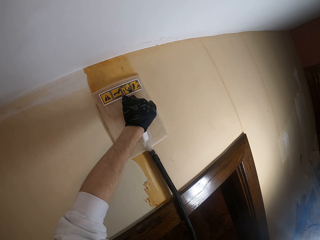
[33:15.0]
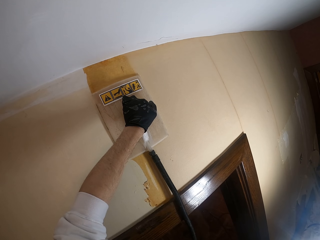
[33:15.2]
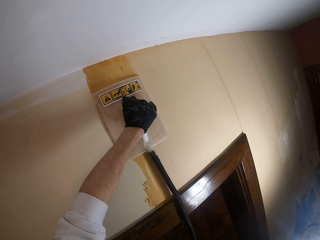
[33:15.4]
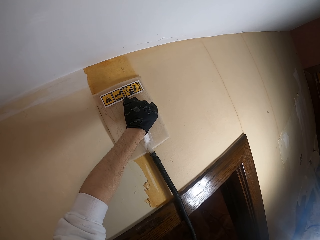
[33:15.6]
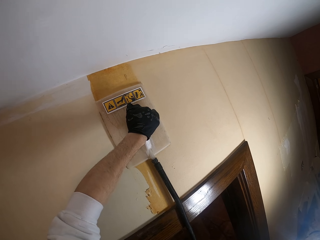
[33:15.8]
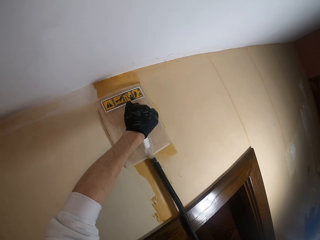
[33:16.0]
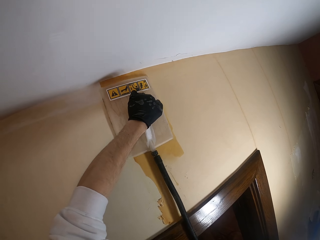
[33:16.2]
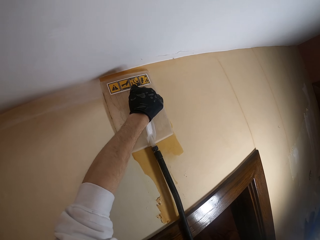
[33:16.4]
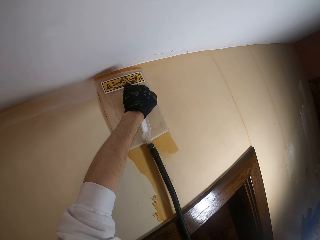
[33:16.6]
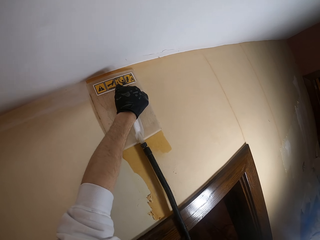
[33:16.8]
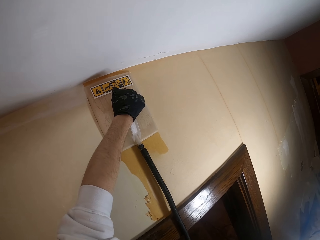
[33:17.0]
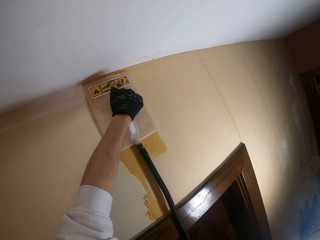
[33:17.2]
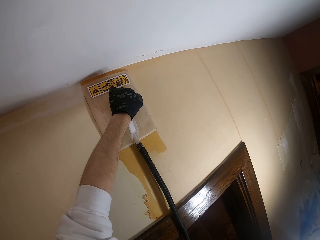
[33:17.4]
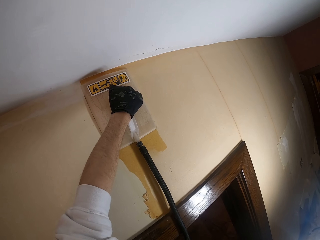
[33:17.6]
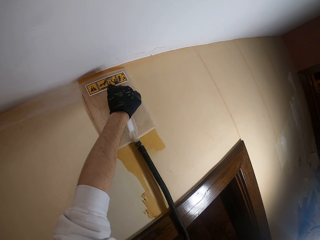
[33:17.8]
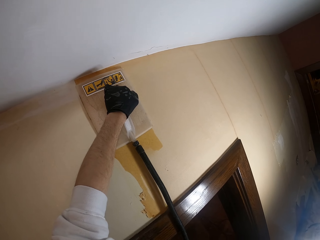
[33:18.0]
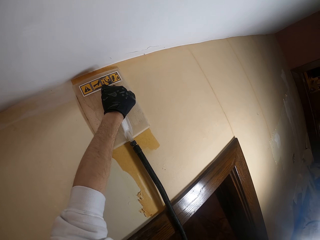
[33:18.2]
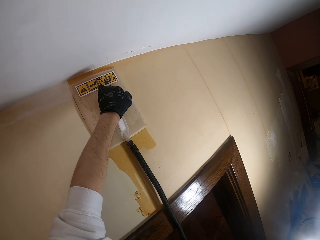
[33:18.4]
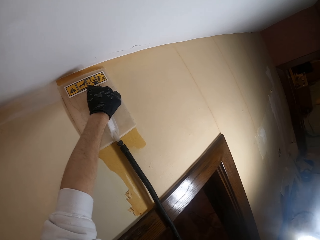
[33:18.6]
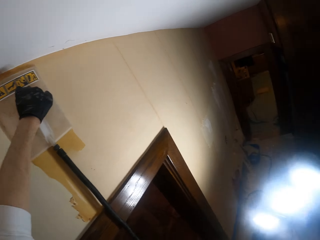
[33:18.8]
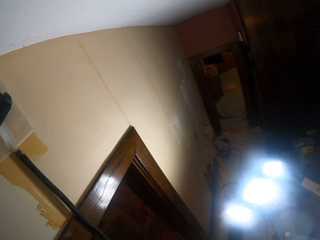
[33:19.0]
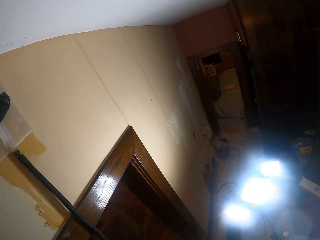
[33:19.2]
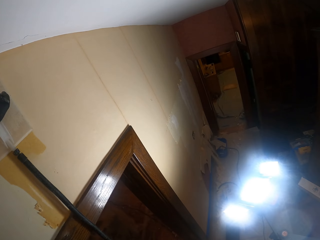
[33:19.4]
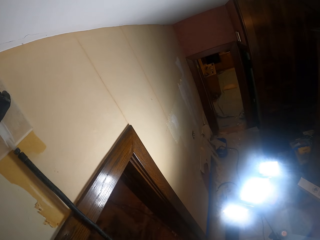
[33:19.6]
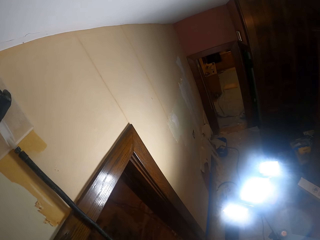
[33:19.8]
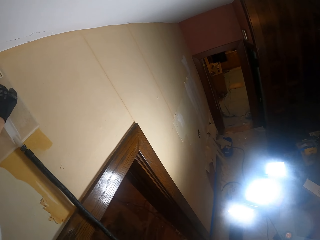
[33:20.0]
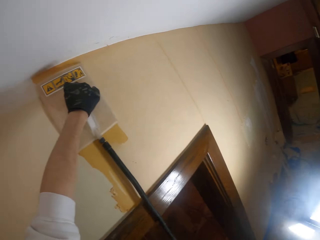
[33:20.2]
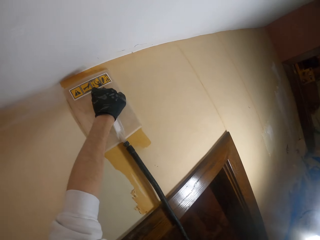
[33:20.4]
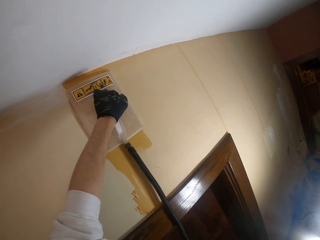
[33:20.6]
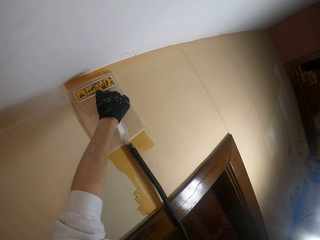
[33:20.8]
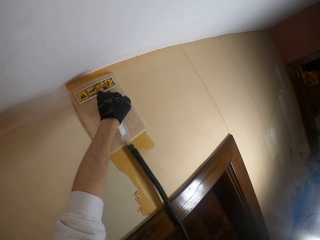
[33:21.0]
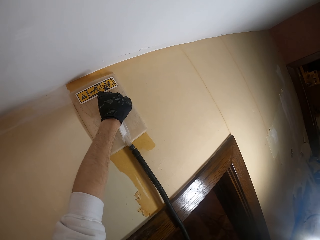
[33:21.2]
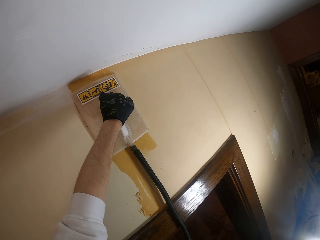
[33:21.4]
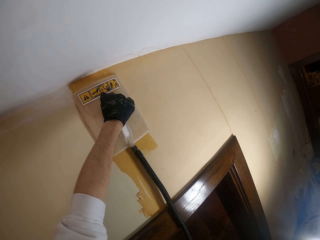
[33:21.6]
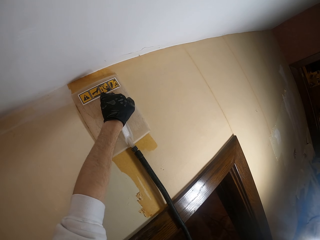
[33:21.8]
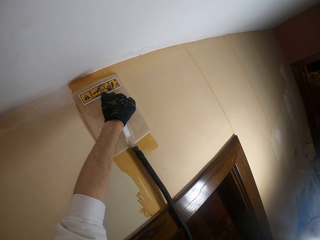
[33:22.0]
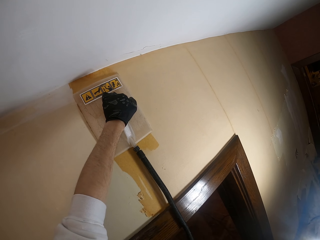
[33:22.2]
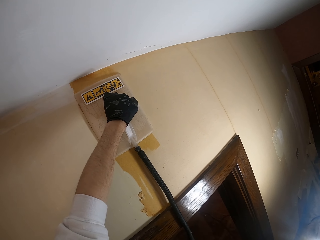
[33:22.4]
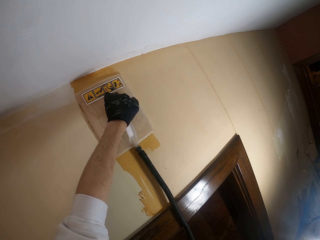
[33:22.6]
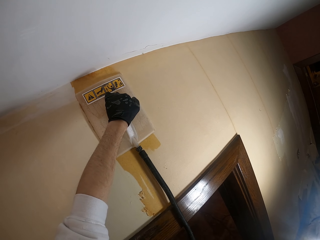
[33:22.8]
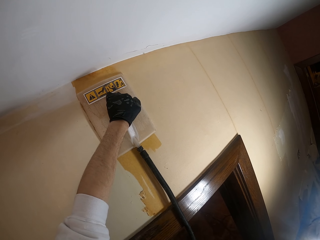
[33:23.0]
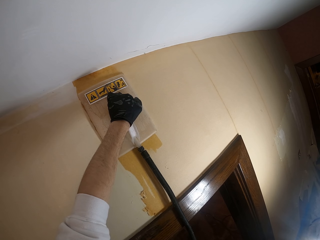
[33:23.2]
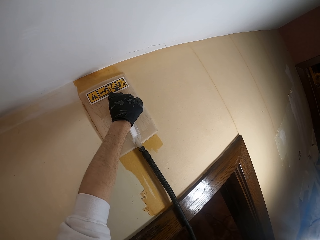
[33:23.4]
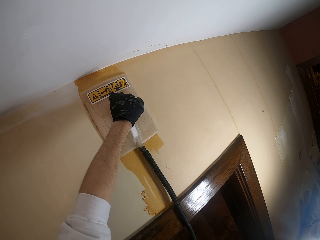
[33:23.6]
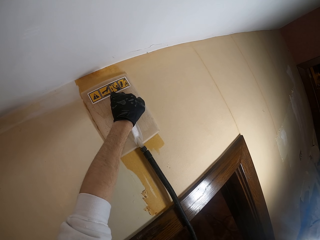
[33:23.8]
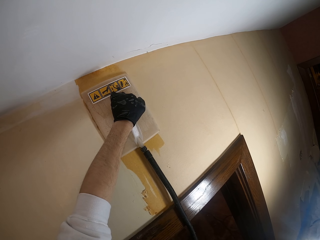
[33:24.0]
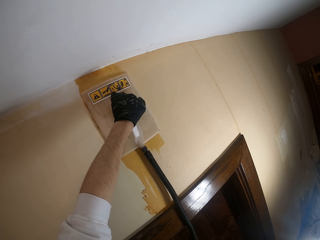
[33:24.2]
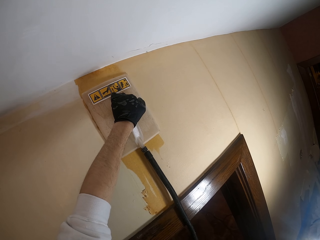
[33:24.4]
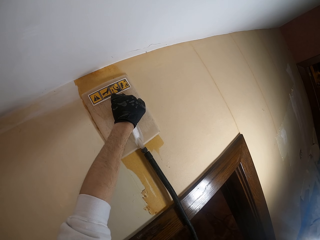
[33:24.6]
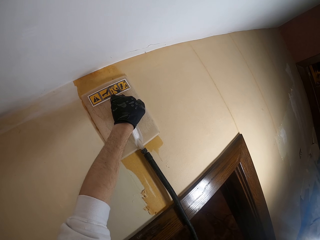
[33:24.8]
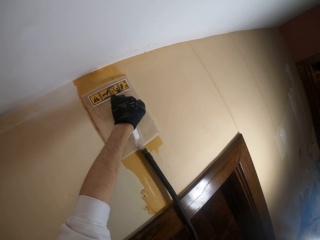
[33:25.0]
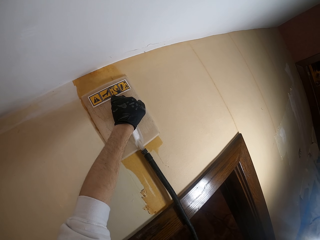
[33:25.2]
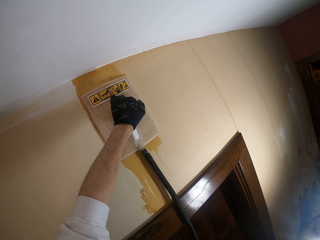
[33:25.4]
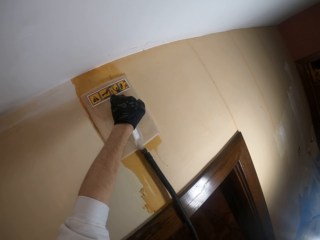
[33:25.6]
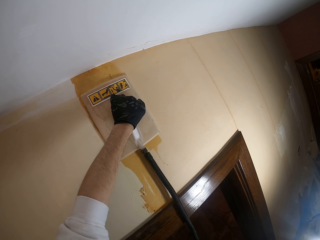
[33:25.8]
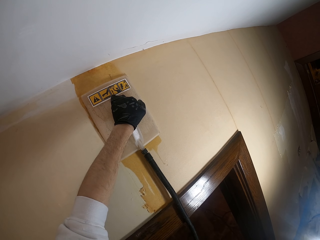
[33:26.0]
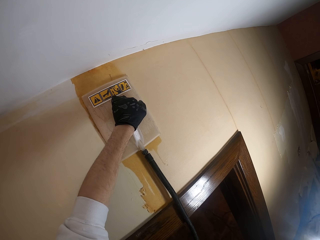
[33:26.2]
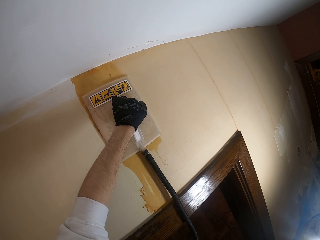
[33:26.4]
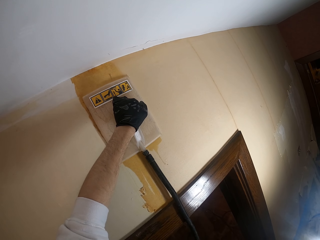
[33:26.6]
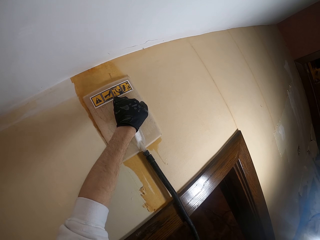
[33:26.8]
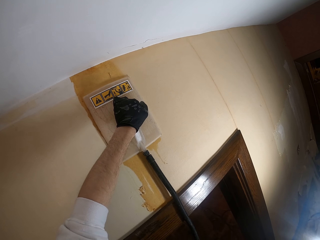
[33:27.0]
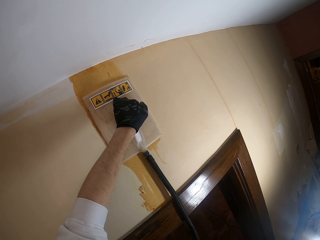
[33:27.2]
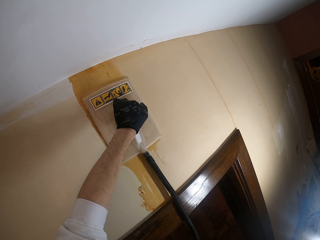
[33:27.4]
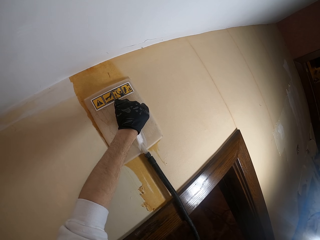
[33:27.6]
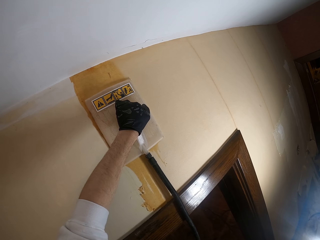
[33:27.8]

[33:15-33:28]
The camera wearer adjusts the tool. They turn around the room. They look aside. They look at the wallpaper steamer. They move the wallpaper steamer along the wall downwards.

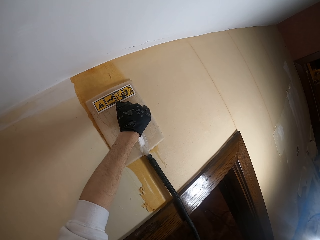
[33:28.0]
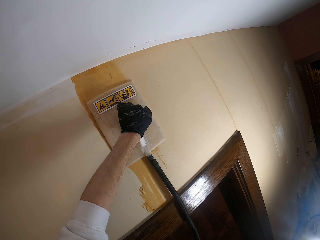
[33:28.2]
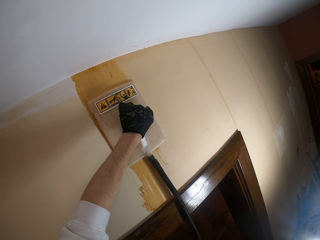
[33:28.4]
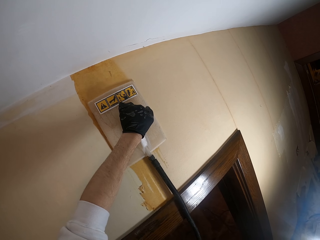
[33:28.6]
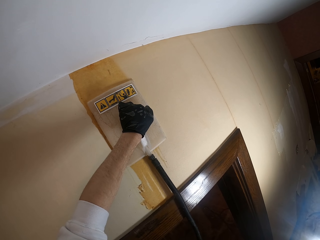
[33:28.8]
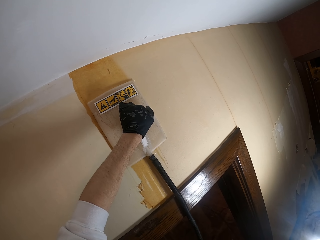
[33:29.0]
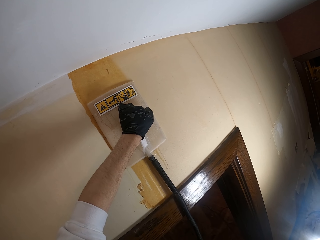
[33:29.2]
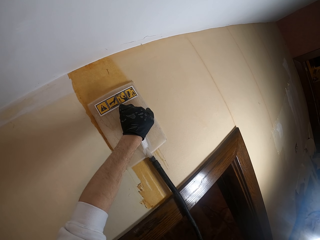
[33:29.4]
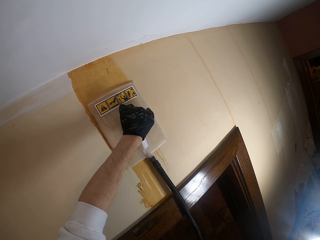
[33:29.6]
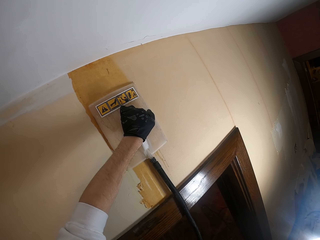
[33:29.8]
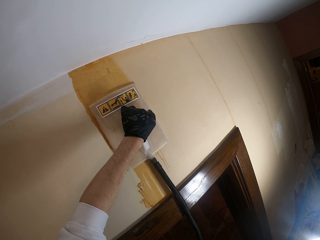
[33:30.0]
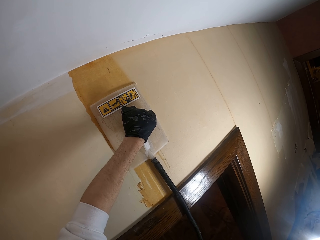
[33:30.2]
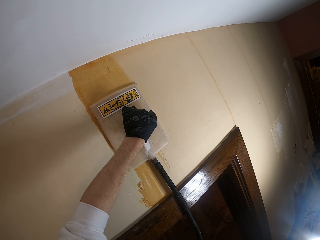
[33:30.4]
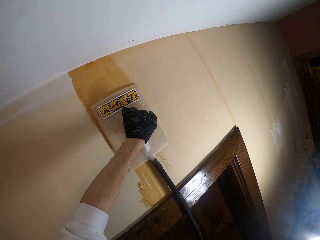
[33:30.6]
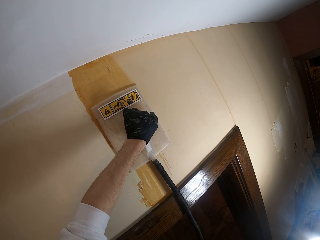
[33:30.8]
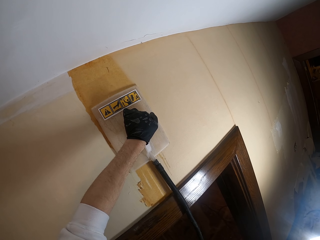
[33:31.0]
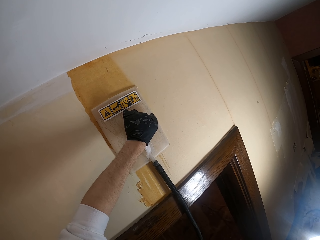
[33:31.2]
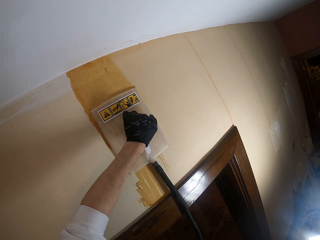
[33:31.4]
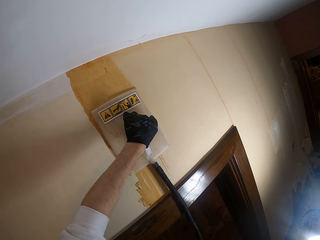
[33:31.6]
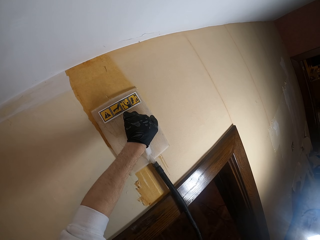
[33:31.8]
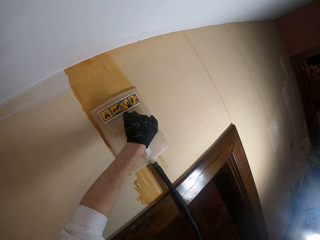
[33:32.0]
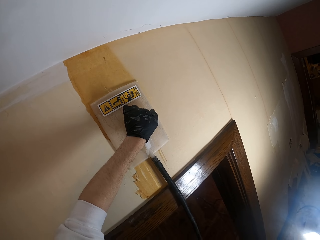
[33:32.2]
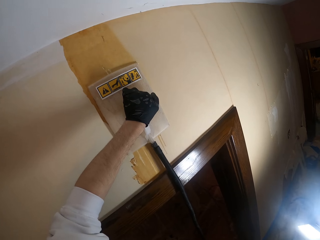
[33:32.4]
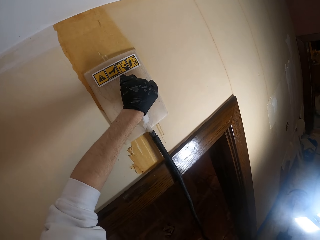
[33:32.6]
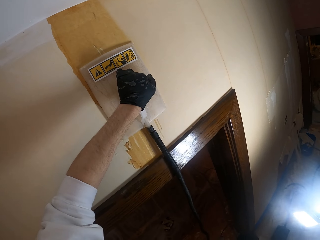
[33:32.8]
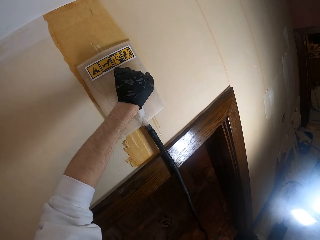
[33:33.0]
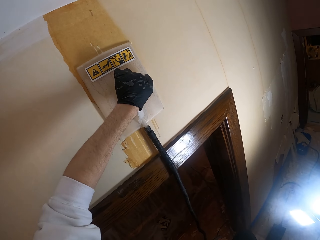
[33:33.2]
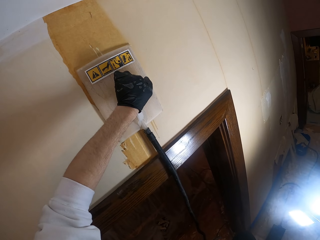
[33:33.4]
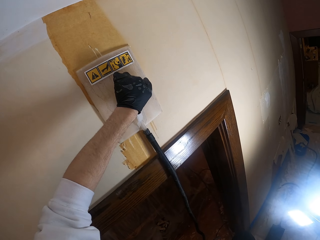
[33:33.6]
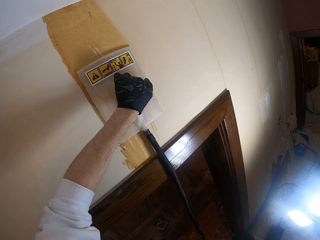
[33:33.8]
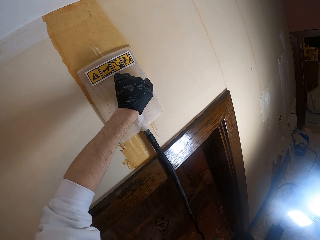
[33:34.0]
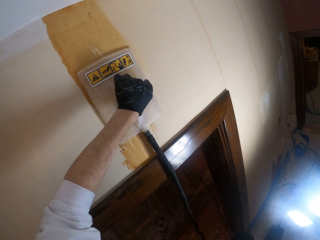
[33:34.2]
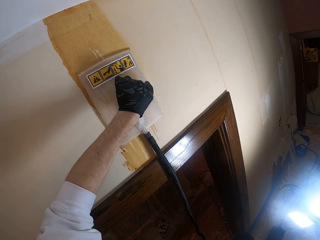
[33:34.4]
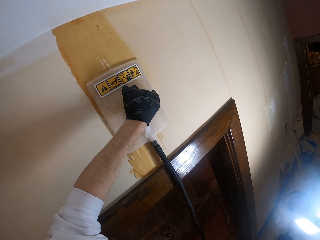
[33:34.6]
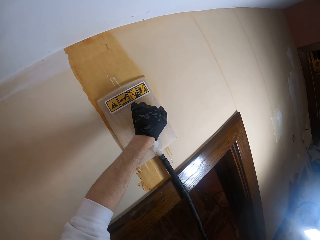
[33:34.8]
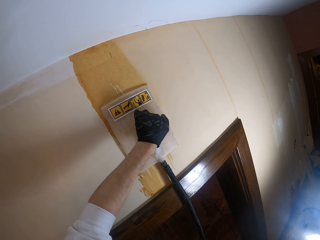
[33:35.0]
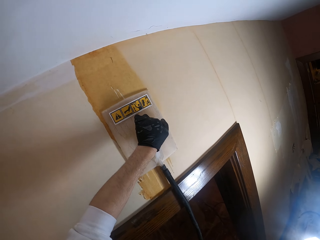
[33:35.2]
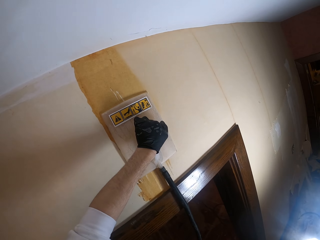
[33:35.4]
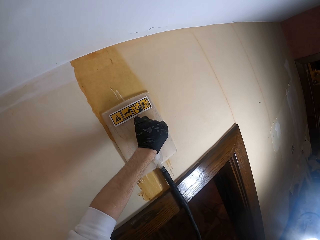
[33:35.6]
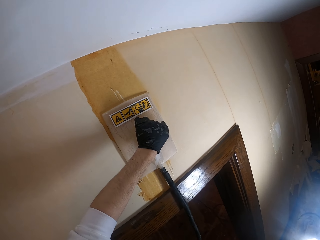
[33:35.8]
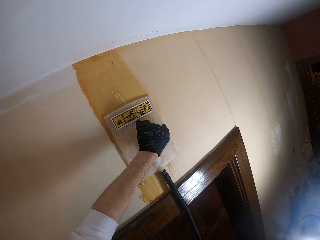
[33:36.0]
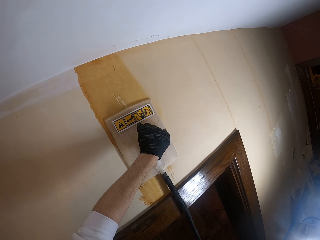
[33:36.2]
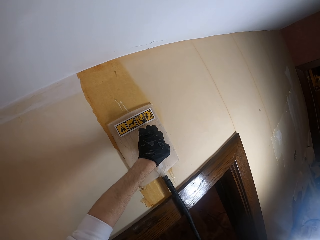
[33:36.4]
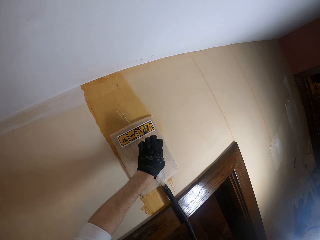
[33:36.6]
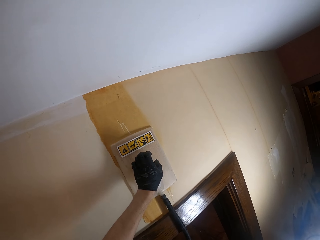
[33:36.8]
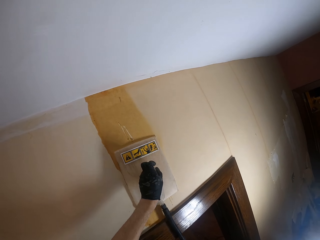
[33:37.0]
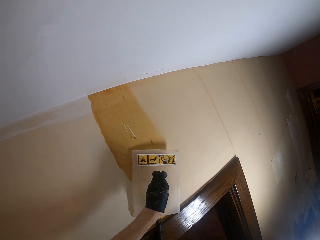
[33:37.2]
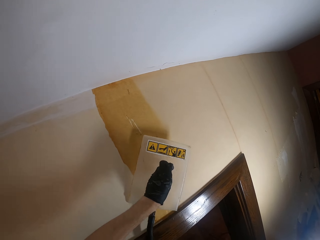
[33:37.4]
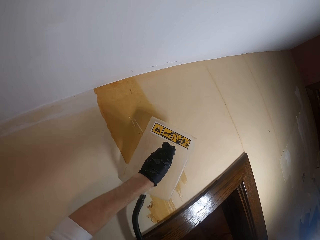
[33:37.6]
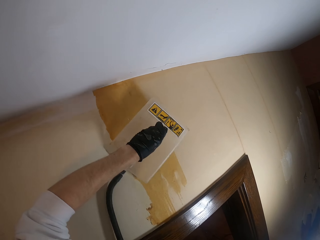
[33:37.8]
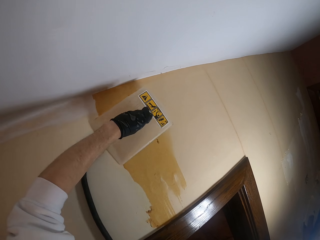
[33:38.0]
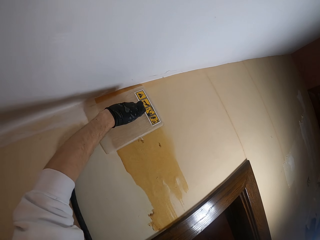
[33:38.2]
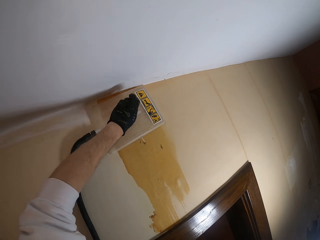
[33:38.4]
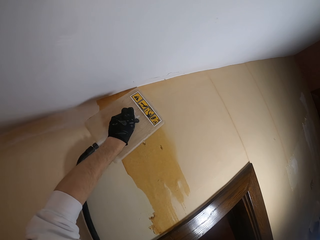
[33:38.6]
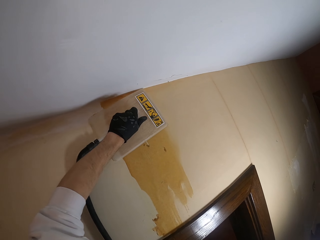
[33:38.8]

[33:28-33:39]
The camera wearer removes the tool from the wall. They move the wallpaper steamer on the wall. They adjust the tool.
